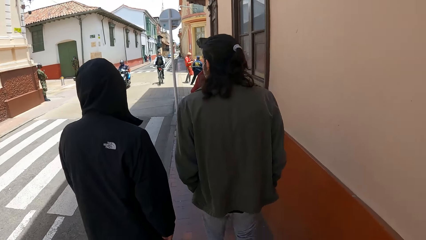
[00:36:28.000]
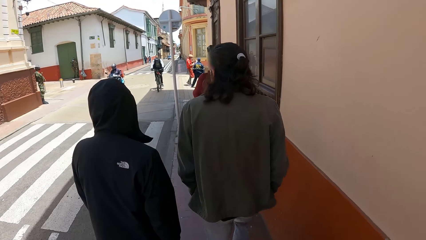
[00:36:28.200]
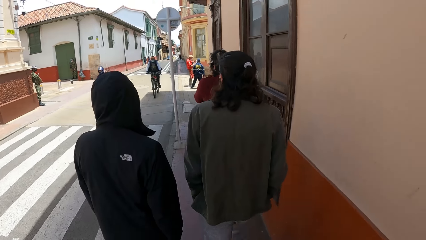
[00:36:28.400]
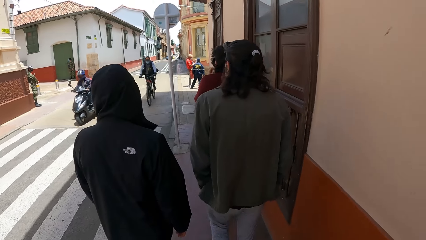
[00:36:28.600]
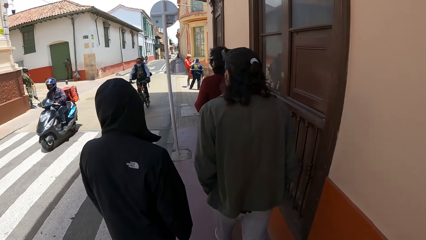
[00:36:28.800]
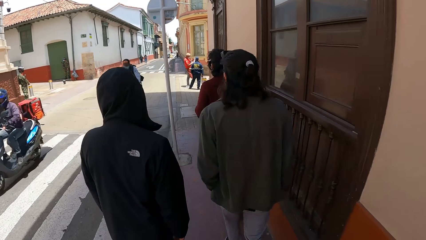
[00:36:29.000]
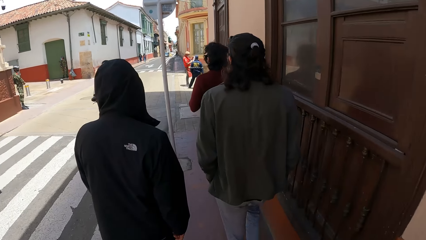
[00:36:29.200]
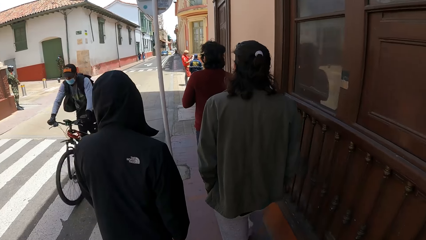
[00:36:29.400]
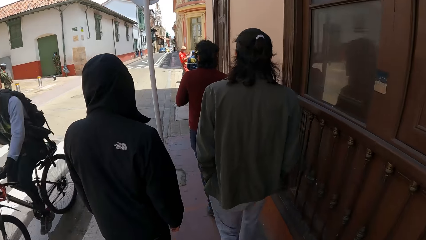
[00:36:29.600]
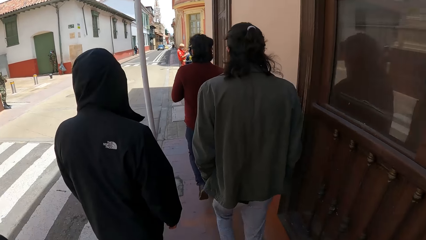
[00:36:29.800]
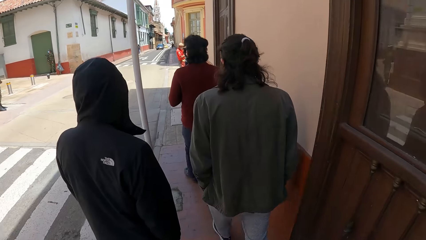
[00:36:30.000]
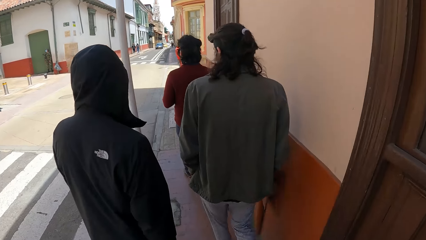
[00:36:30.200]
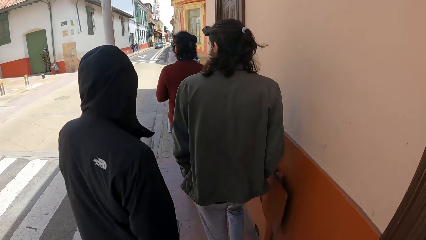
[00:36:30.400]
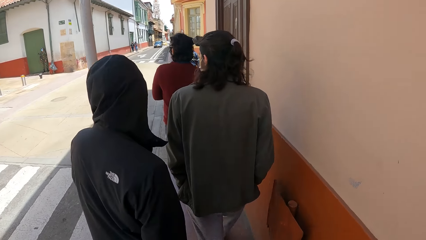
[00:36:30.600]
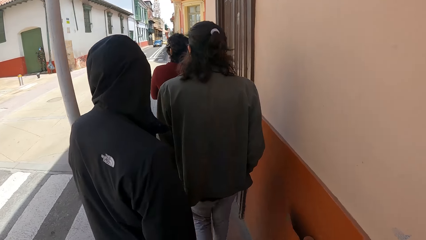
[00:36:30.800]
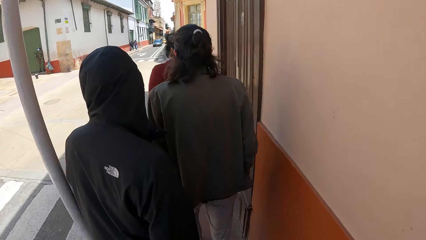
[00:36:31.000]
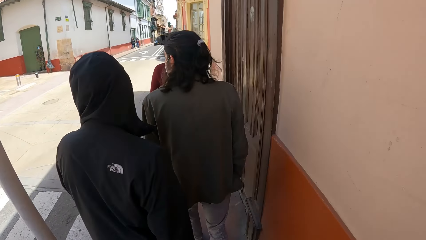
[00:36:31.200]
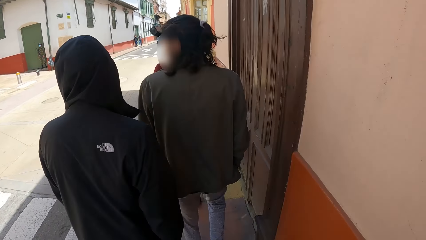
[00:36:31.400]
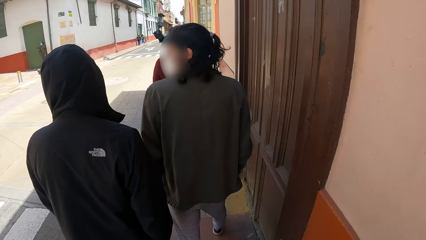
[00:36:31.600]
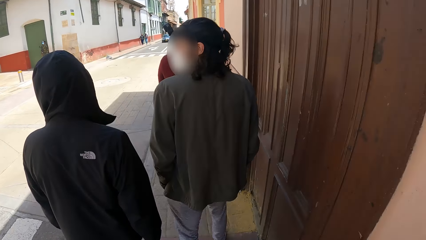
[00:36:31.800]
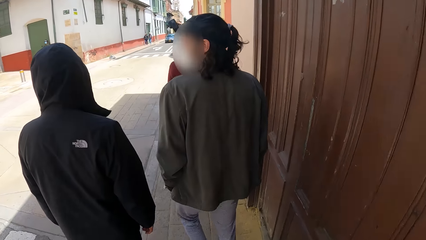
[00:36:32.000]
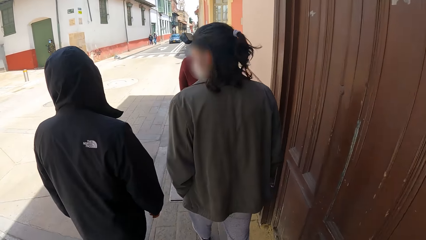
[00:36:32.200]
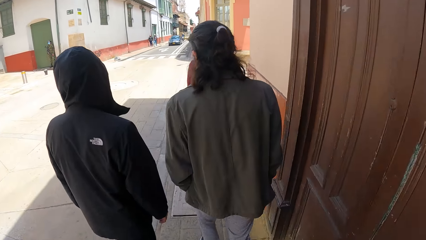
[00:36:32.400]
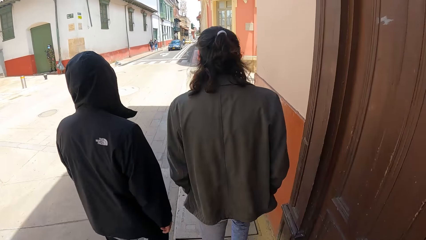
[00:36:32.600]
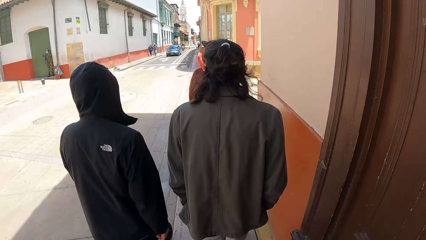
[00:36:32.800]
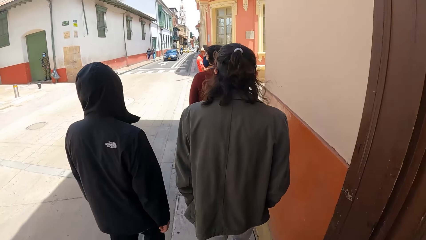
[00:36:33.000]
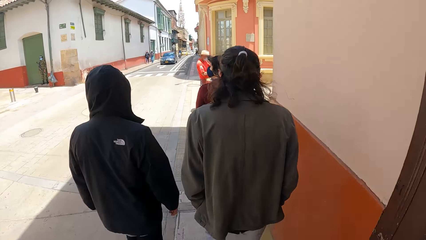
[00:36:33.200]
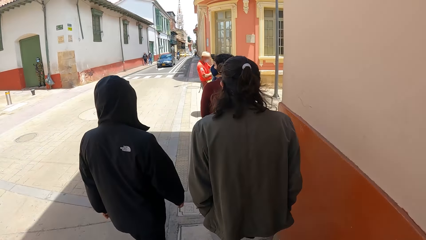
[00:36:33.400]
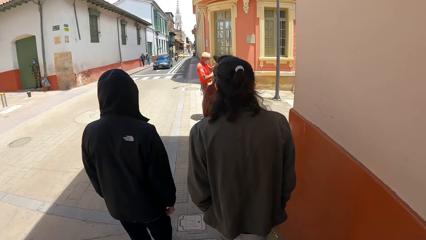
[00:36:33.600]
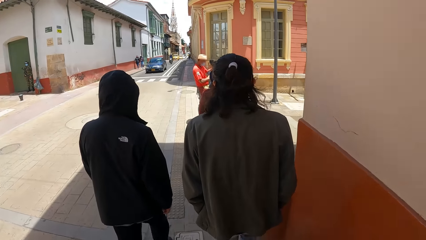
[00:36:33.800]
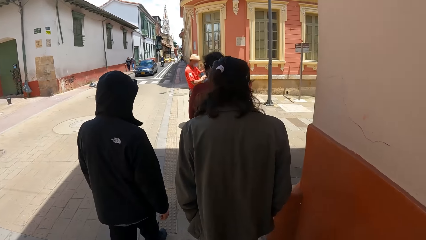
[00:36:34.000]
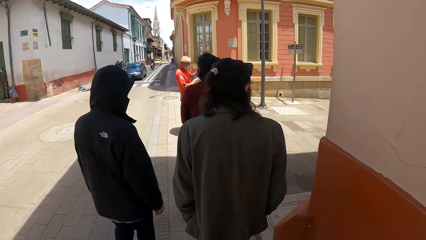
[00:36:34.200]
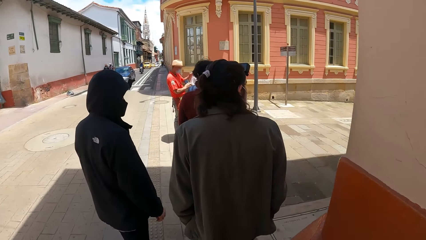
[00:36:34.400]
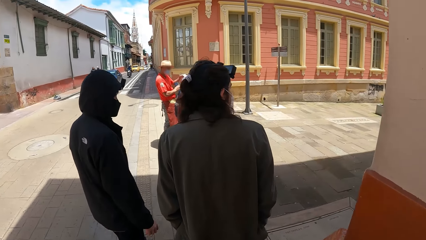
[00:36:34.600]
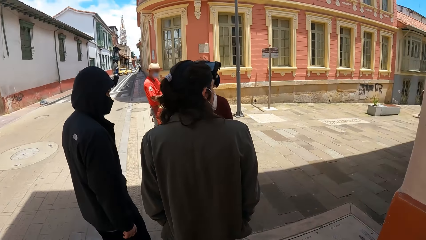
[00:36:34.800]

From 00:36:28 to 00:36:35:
A man drives a motorbike past the camera wearer. Another man drives a bicycle past the camera wearer.

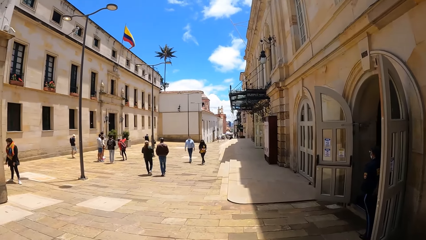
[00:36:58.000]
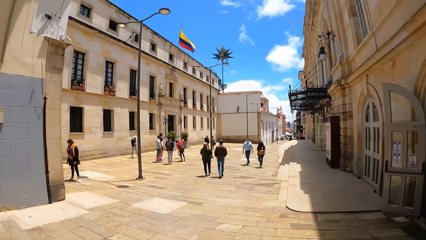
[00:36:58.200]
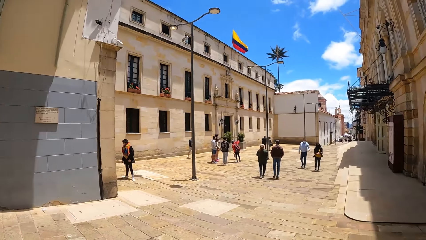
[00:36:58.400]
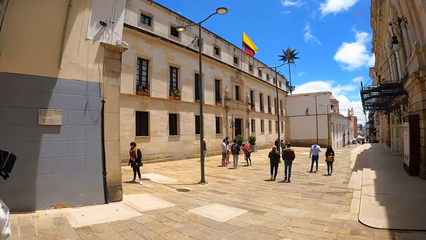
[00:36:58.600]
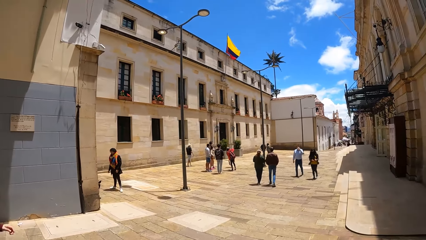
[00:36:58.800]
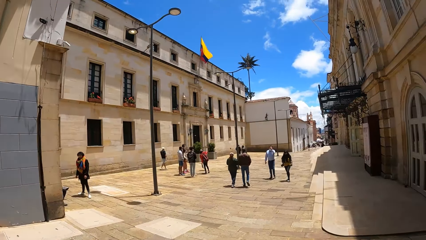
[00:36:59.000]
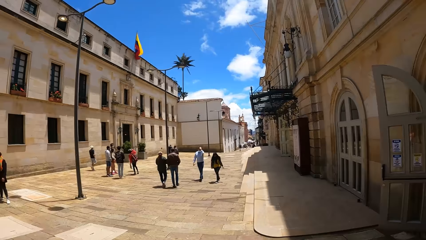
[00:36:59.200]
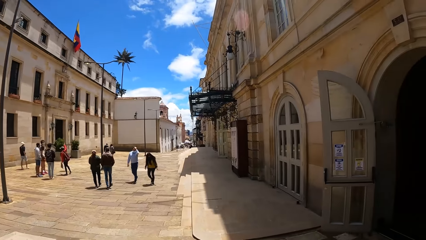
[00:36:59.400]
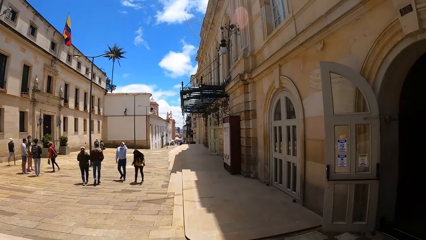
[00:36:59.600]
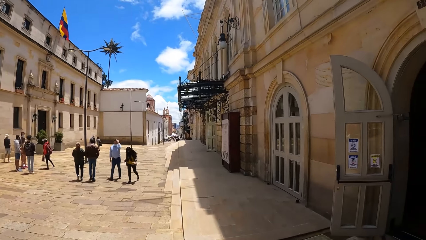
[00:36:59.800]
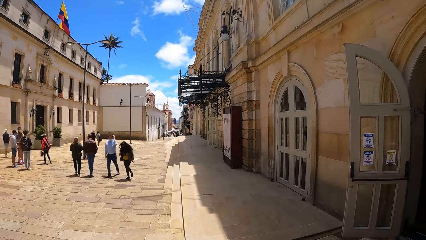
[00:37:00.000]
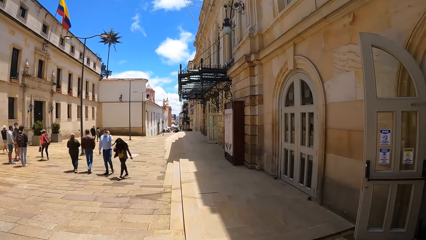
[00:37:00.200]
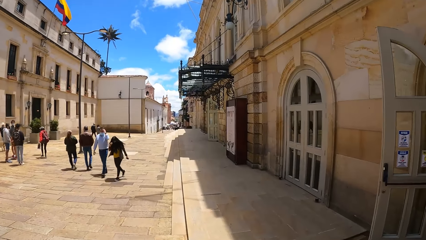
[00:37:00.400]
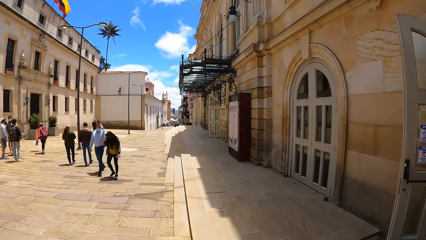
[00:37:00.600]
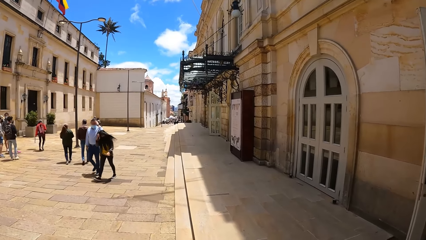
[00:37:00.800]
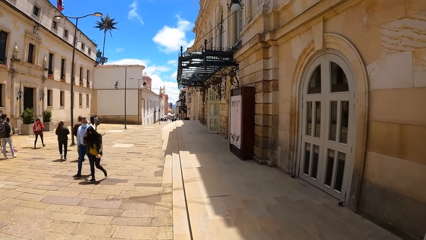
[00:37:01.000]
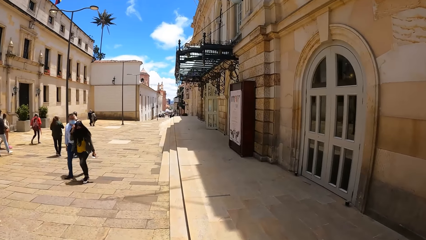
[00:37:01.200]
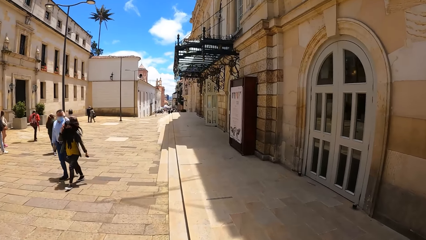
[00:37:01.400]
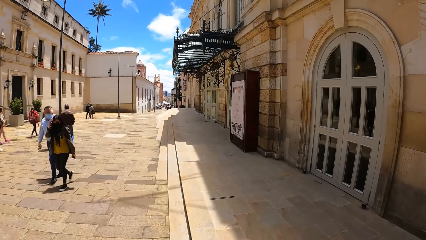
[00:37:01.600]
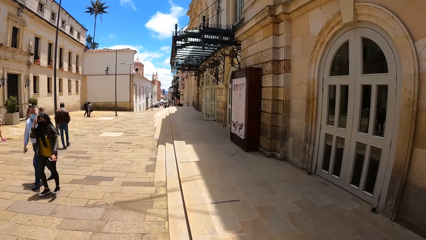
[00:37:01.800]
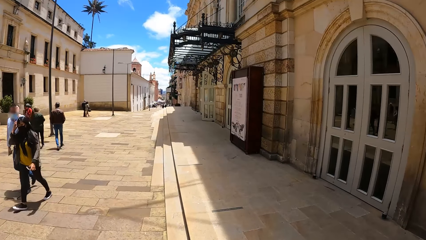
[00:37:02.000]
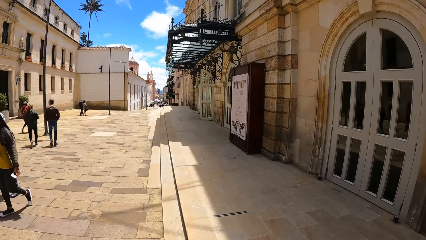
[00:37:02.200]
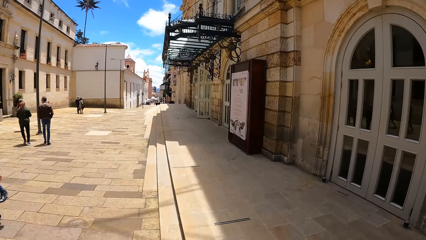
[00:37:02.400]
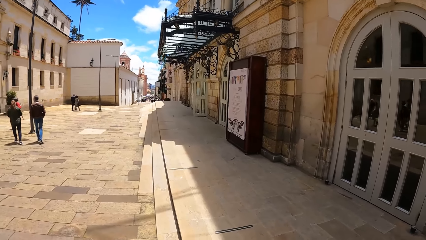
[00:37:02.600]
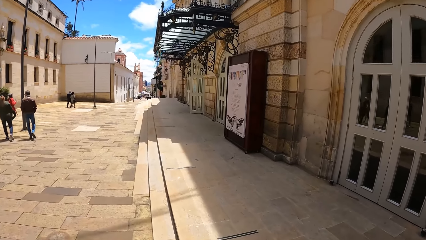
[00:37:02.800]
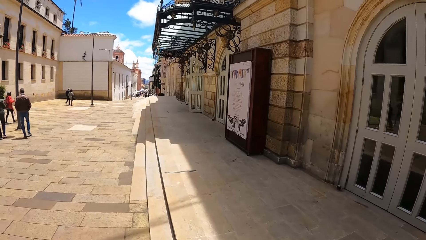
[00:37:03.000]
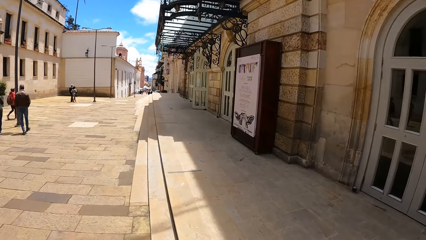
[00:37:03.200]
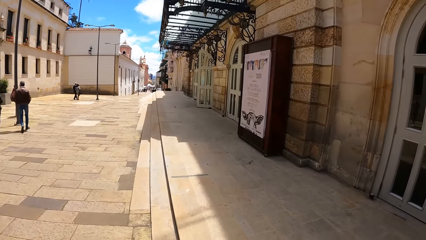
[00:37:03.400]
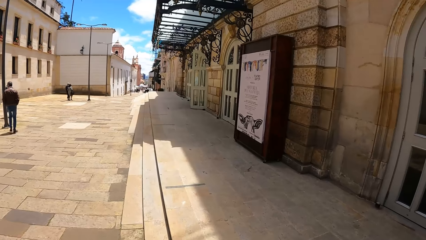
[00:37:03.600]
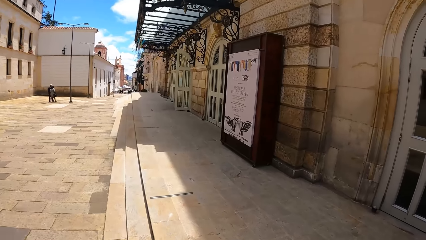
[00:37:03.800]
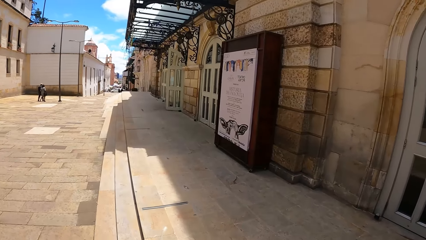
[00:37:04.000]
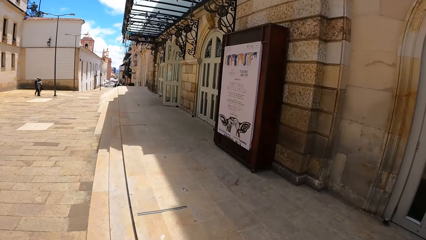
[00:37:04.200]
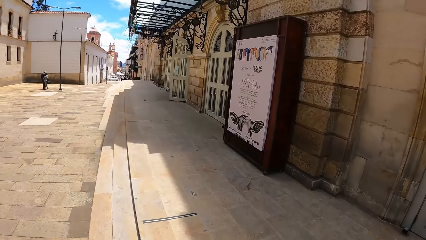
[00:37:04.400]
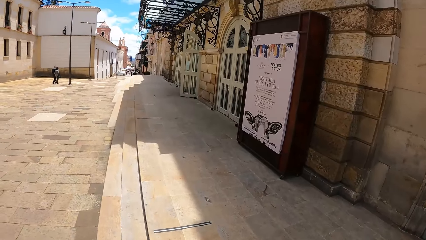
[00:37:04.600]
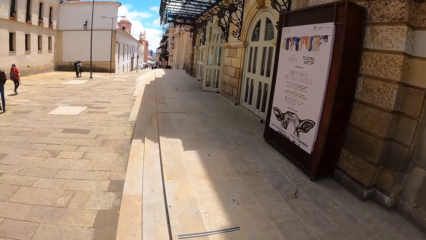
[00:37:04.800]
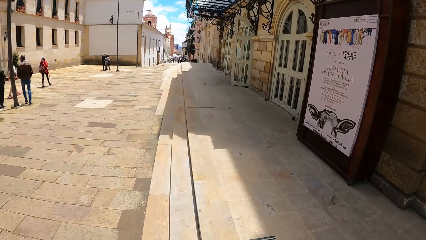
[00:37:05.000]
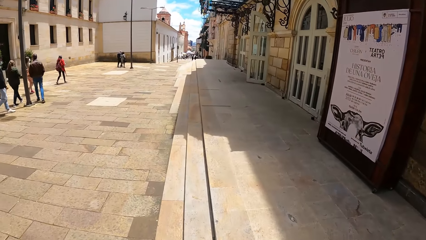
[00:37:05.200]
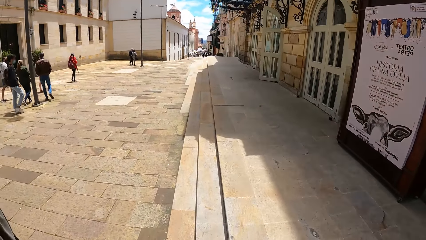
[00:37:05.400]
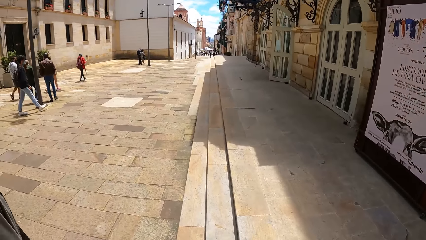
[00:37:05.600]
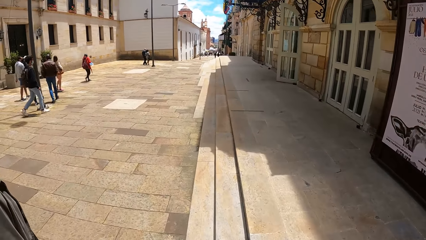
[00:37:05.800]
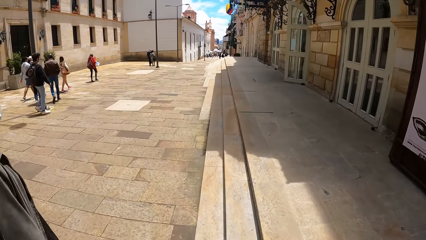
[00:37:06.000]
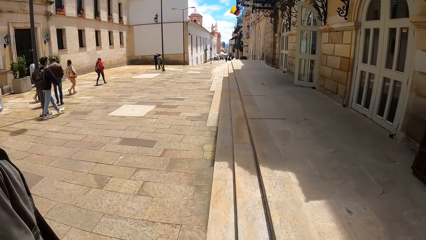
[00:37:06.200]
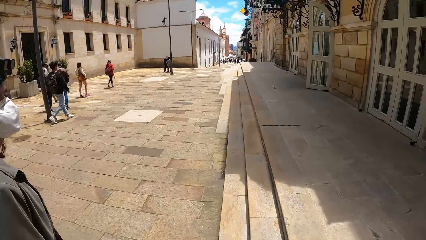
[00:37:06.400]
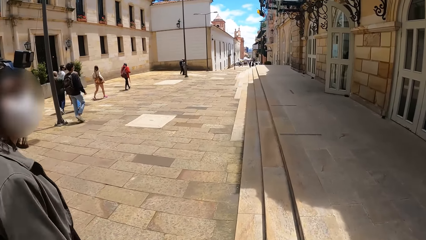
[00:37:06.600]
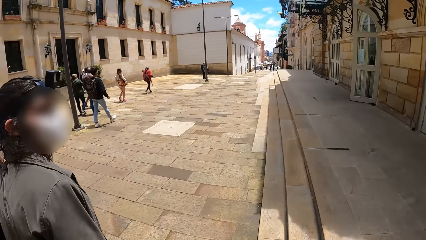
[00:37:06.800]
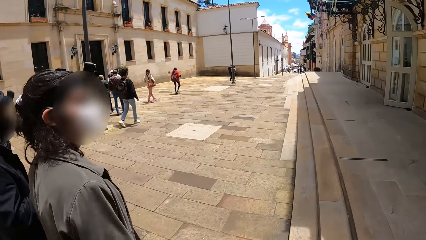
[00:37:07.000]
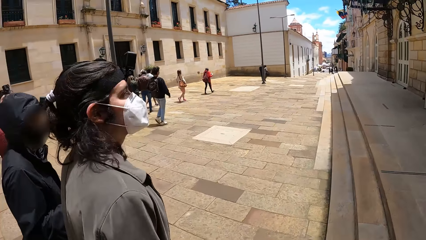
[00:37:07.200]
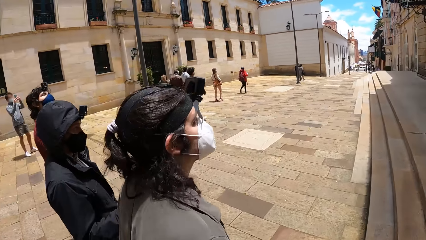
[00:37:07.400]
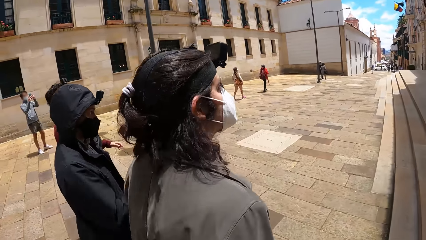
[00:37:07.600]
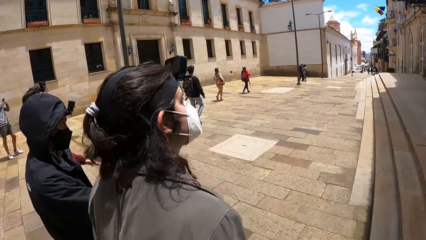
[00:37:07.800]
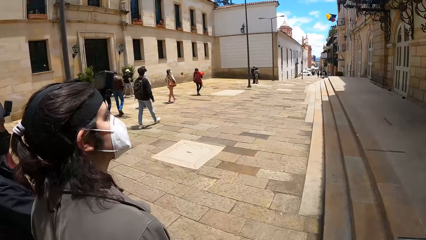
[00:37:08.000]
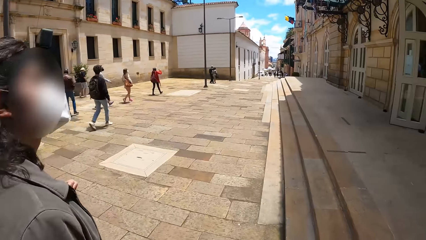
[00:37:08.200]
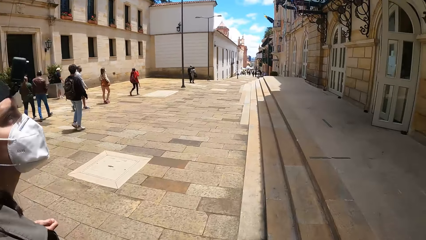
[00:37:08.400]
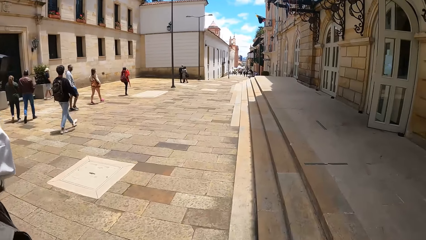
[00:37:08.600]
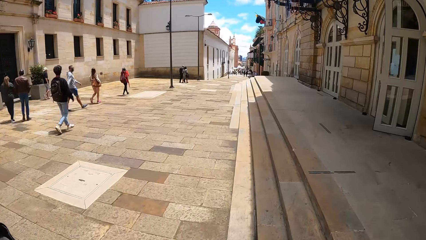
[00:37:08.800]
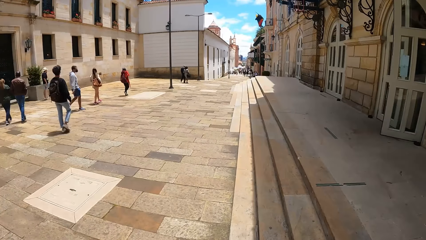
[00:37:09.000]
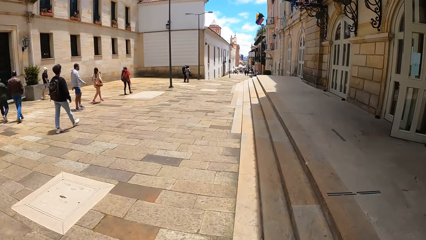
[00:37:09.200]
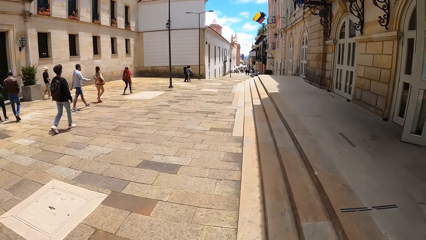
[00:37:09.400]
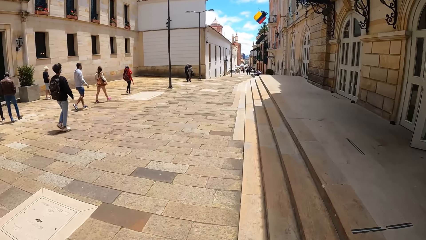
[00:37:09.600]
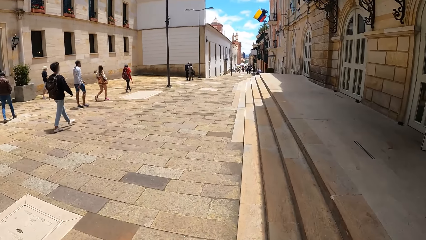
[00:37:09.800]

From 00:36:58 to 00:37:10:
A man scratches his head with his left hand.
